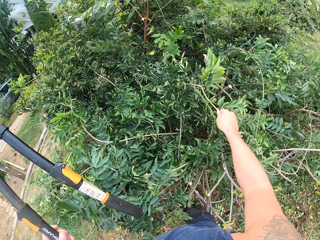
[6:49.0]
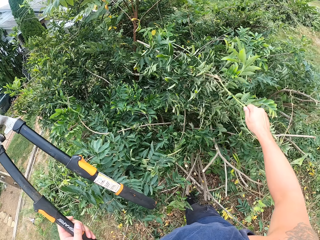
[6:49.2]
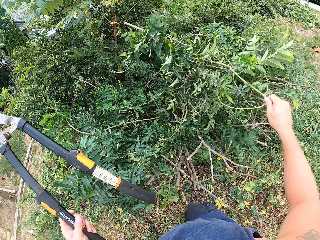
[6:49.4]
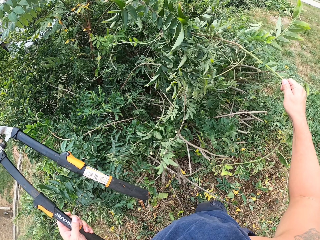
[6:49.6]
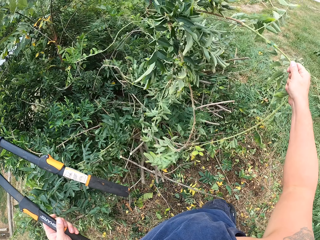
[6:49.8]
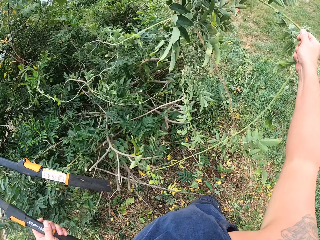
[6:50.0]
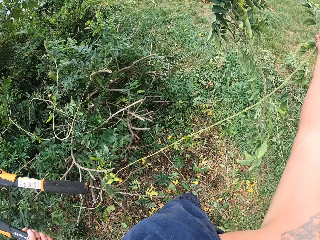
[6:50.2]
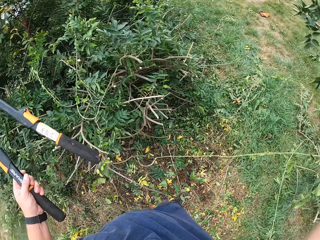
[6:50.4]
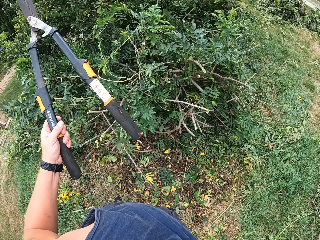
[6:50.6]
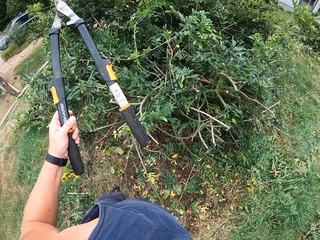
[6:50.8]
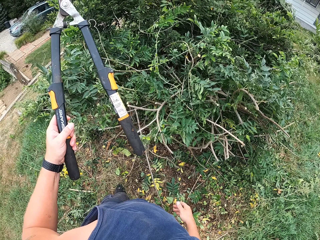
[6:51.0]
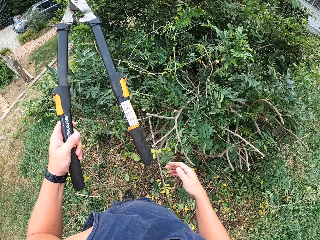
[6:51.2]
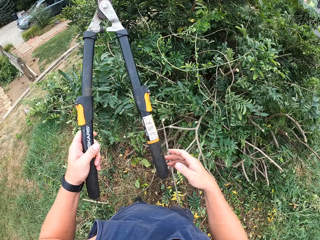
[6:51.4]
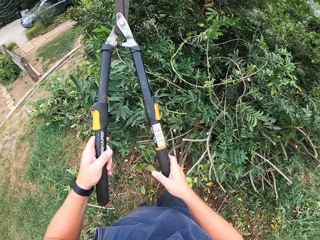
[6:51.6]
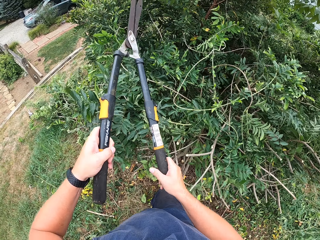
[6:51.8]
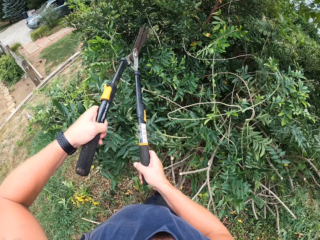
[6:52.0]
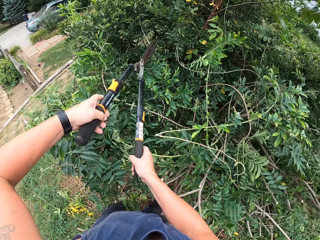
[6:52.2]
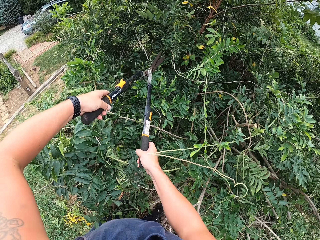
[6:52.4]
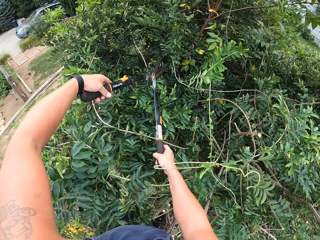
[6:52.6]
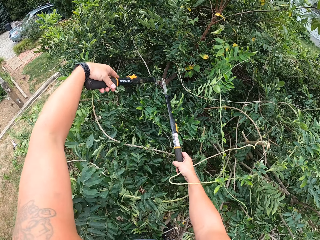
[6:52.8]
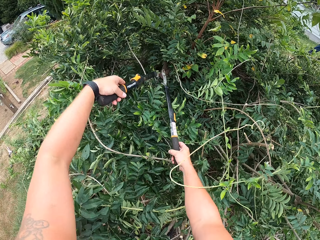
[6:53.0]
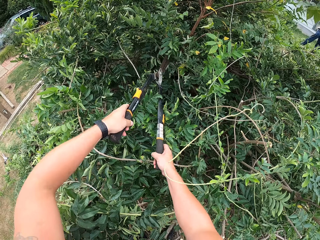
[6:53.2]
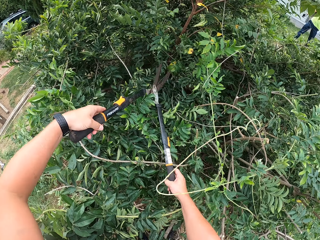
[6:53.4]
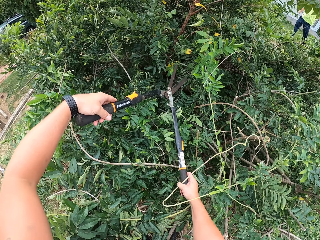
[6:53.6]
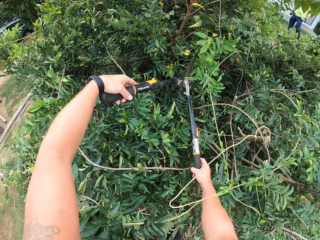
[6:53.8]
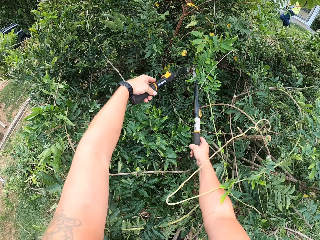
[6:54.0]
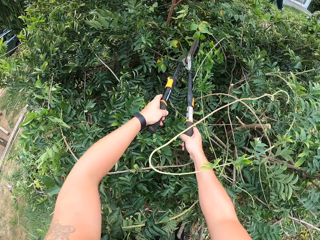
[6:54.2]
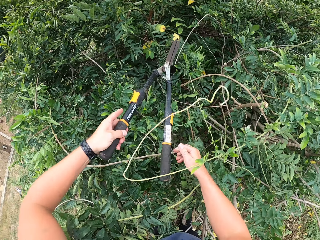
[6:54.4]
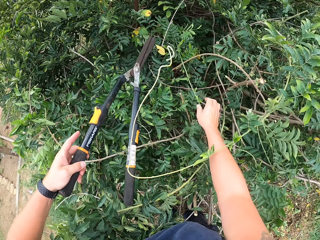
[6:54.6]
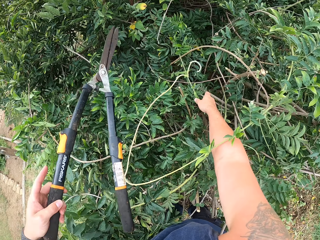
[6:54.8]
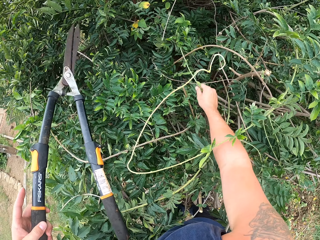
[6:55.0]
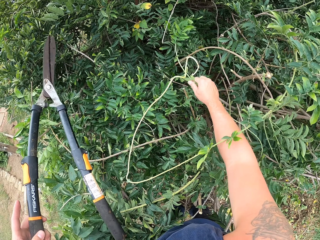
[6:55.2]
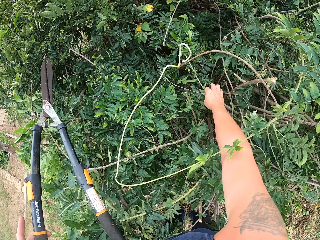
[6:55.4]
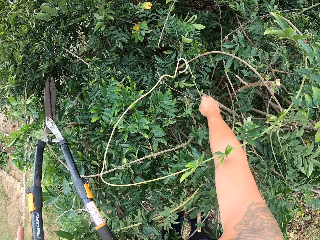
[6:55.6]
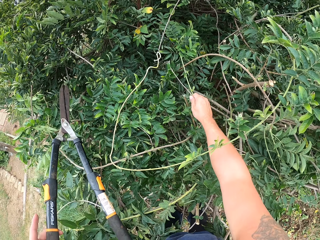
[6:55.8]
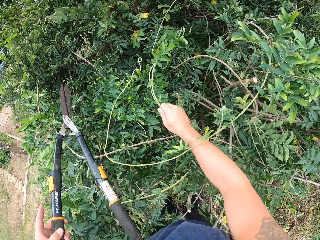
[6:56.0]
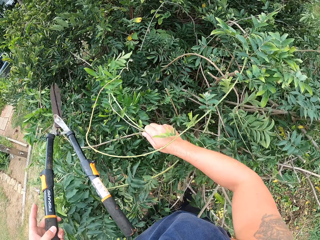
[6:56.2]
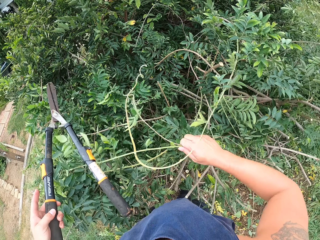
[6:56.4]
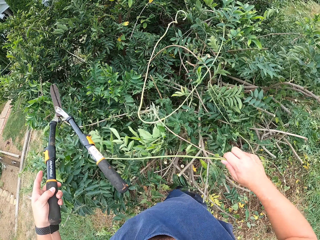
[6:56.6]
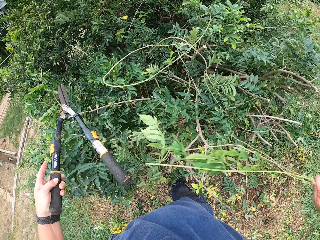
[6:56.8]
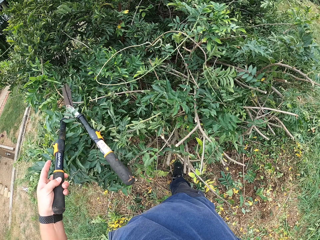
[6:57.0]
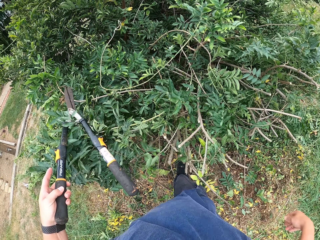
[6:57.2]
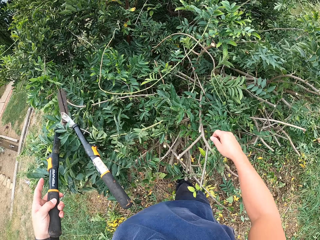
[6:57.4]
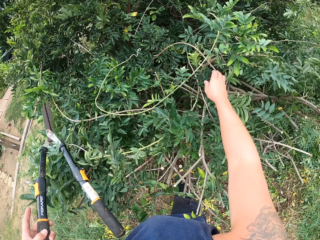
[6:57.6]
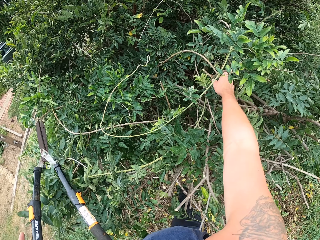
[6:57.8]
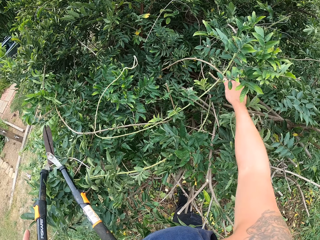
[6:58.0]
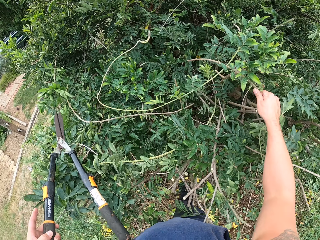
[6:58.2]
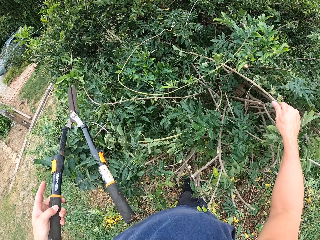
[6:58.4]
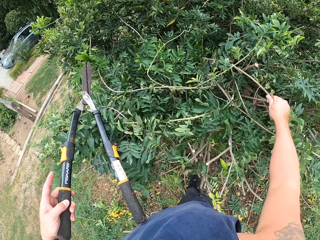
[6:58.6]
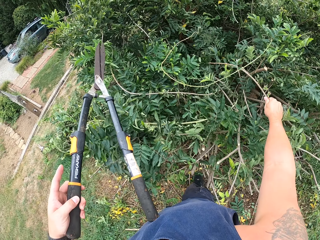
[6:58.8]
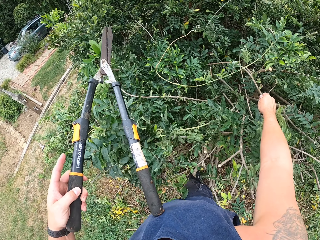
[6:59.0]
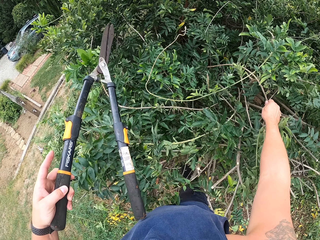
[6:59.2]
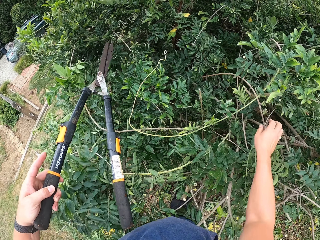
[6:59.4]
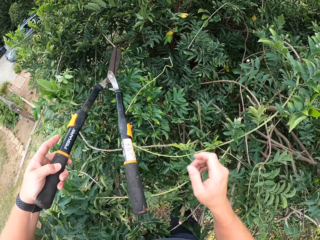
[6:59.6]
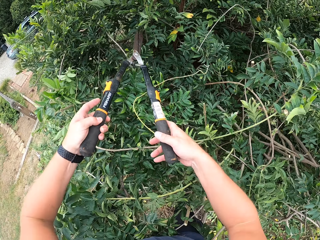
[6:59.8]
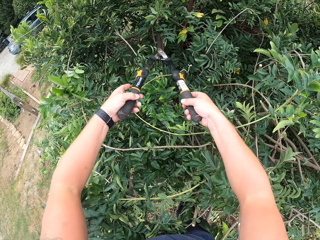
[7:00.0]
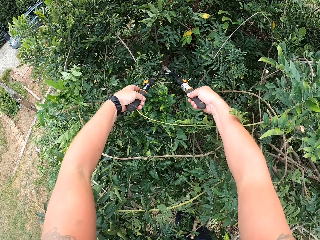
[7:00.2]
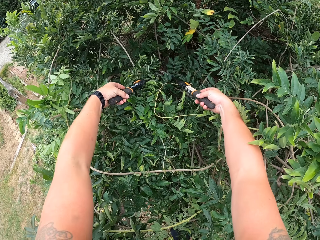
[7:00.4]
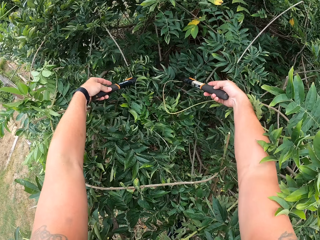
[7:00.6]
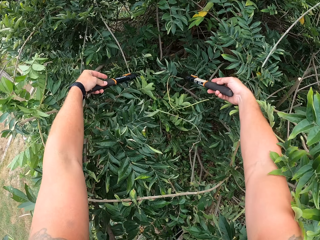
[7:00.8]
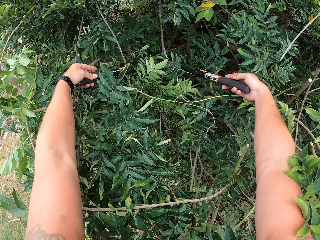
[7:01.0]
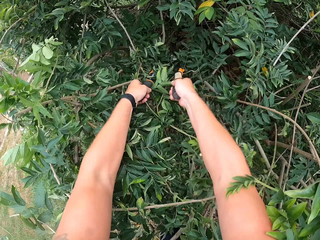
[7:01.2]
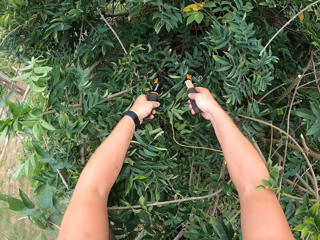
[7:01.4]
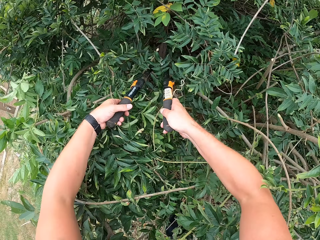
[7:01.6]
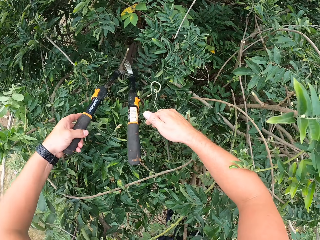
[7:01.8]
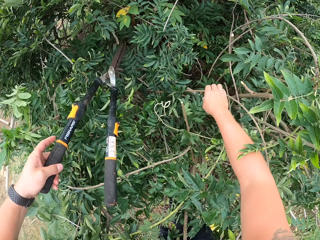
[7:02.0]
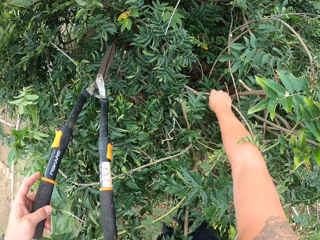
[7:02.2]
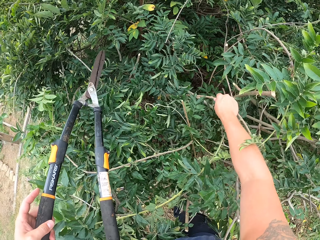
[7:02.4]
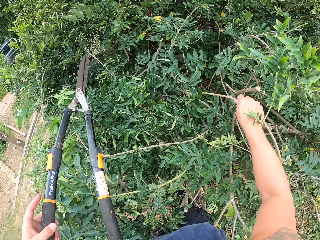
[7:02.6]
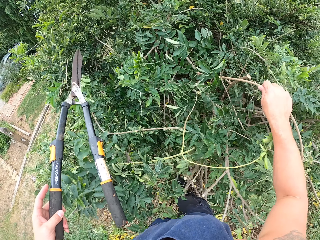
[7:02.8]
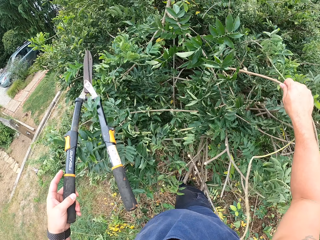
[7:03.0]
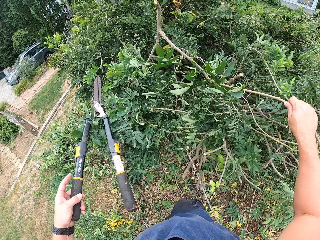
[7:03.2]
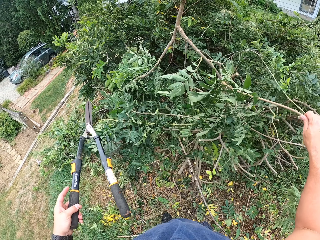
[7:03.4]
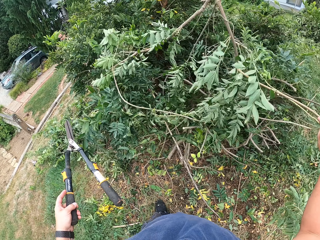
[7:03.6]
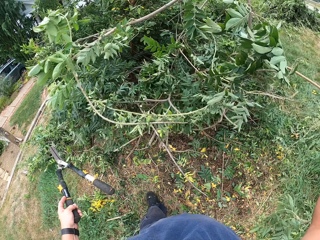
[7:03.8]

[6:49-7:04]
The camera wearer drops the deadwood on the ground. He holds the pruning shear with both hands. He cuts the plant with the pruning shear. He picks up the deadwood from the tree with his right hand. He drops the deadwood on the ground. He picks up the plant with his right hand. He touches the branch of the tree with his right hand. He drops the plant on the tree. He holds the pruning shear with both hands. He cuts the plant with the pruning shear. He picks up the deadwood from the tree with his right hand.

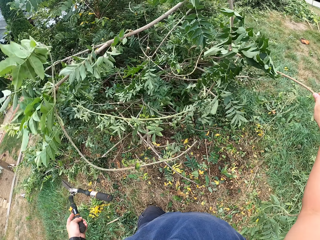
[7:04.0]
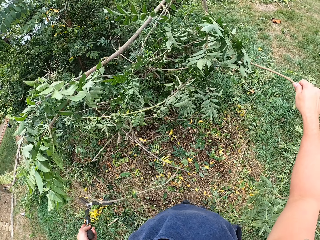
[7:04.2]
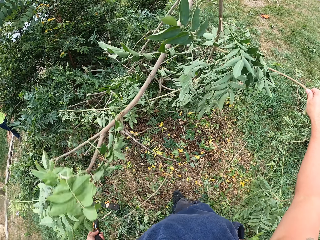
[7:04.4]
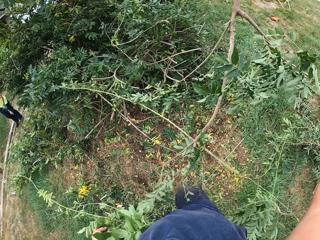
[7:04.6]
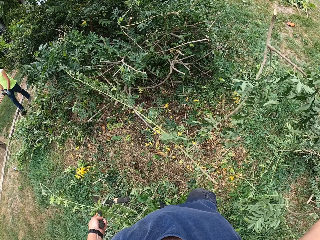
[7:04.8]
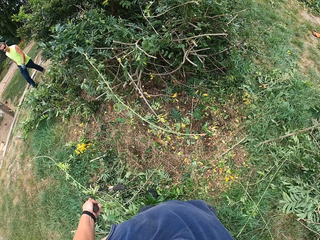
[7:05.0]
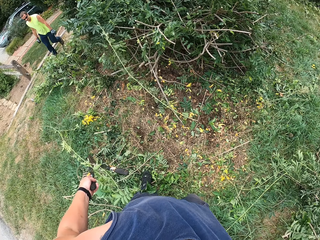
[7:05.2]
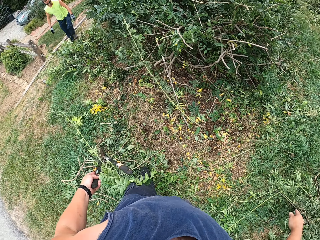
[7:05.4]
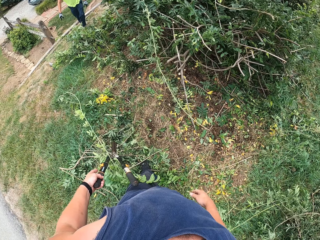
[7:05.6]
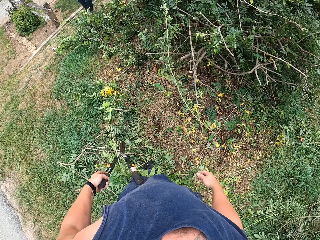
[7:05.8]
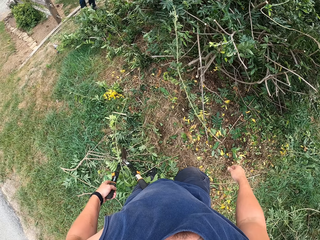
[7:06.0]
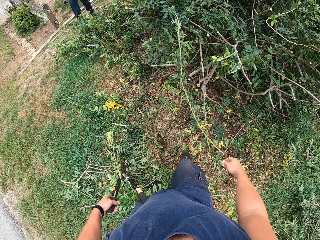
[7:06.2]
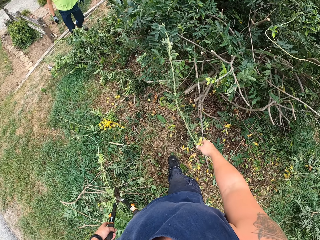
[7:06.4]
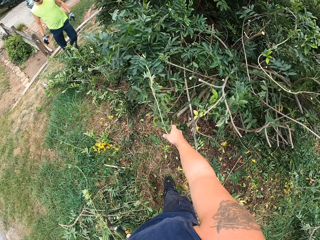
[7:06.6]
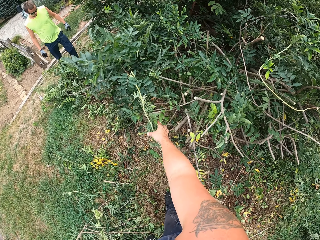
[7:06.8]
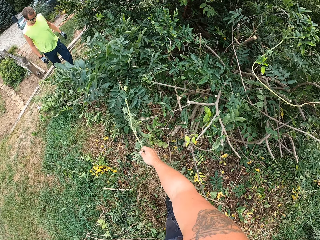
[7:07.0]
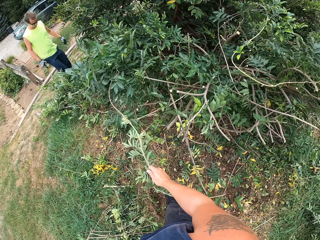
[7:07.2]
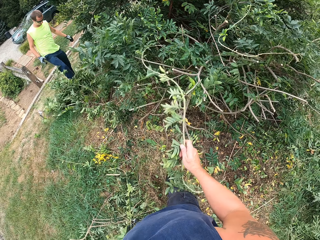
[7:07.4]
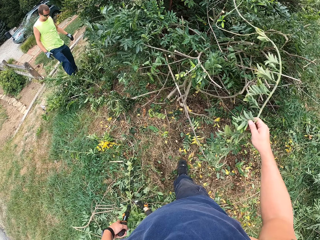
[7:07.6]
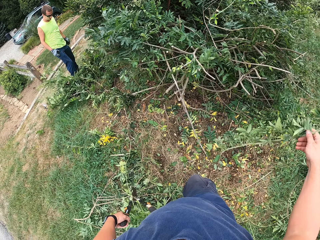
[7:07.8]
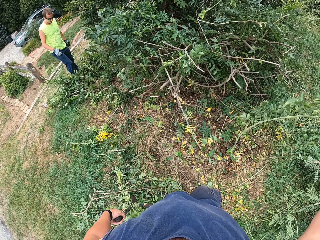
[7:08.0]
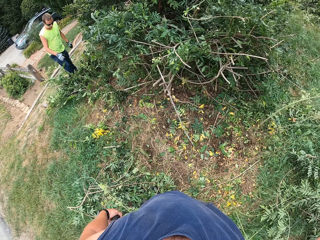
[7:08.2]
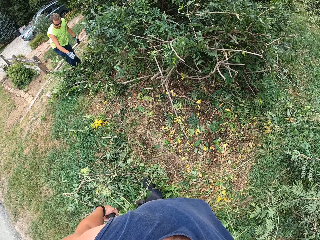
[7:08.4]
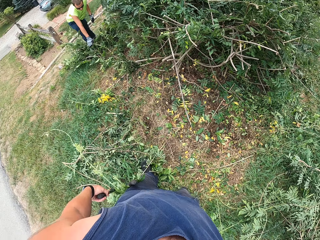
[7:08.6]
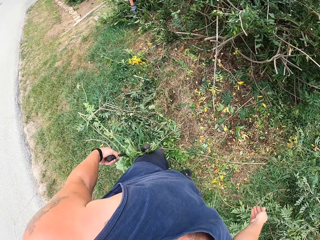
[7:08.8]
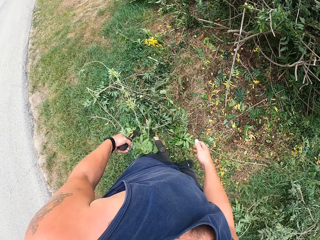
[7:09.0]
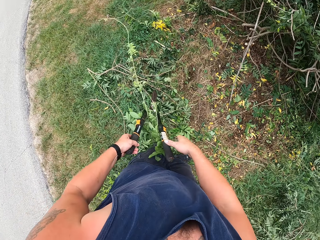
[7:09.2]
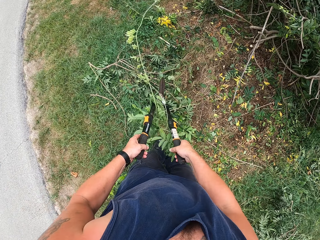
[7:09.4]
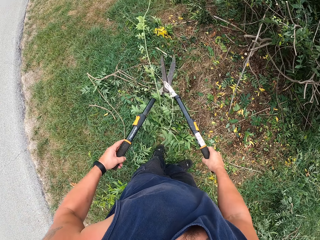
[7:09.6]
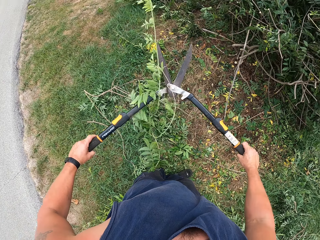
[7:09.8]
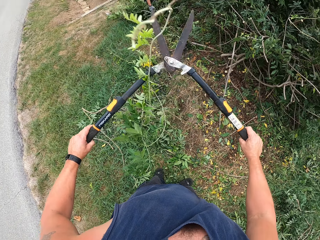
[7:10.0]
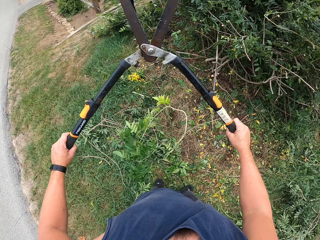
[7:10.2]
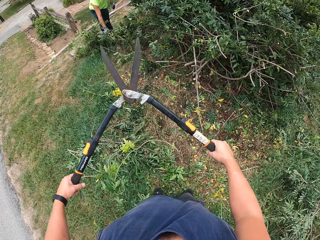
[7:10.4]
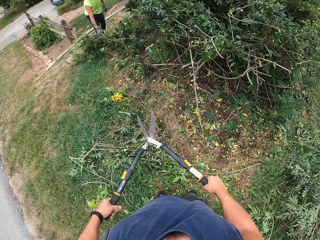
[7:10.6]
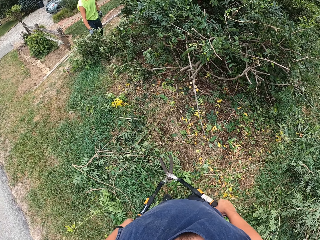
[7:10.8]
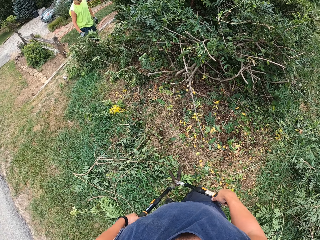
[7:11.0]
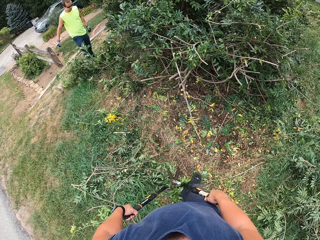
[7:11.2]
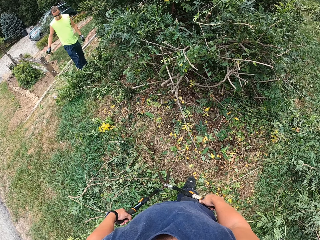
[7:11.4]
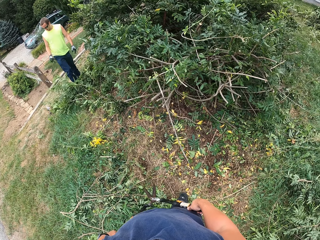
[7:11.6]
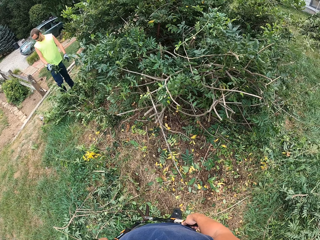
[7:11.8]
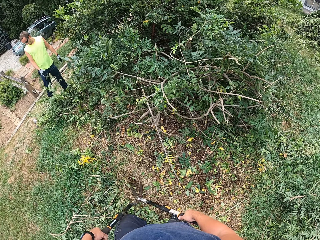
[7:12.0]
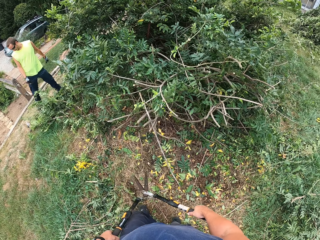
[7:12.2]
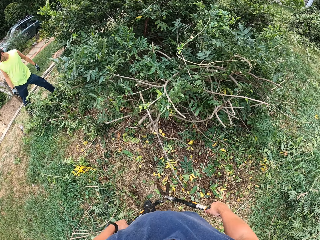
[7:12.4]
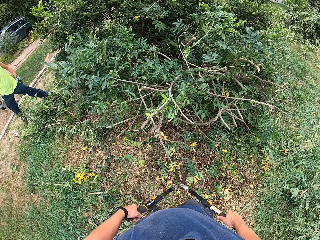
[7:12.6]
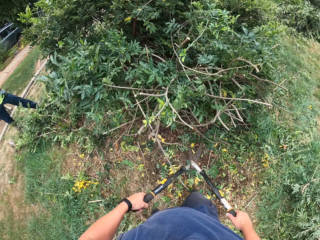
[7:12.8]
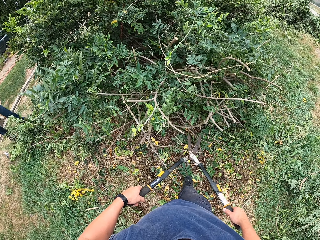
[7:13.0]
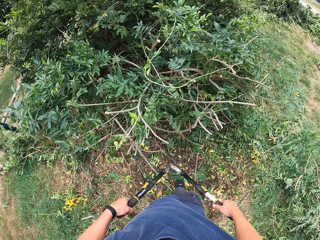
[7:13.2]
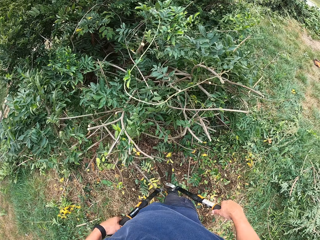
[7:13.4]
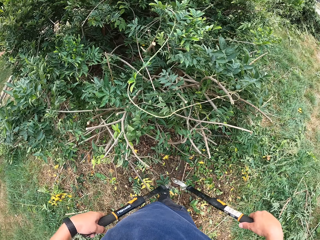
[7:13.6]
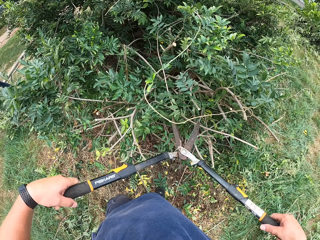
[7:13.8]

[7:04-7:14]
The camera wearer drops the deadwood on the ground. He walks towards the plant. He picks up the deadwood from the tree with his right hand. He drops the deadwood on the ground. He holds the pruning shear with both hands. He walks towards the plant.
